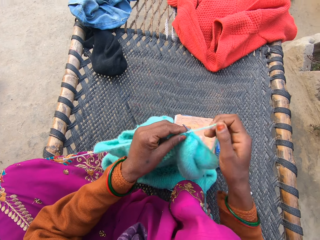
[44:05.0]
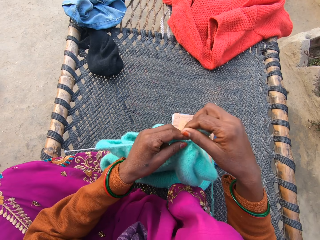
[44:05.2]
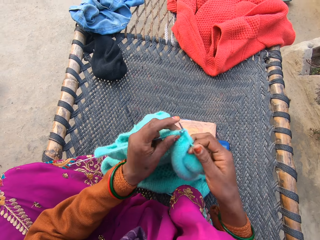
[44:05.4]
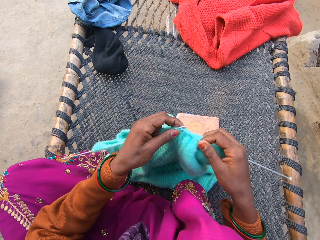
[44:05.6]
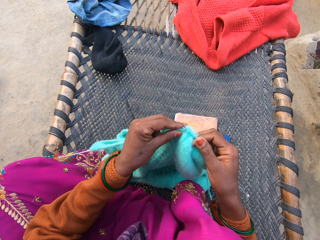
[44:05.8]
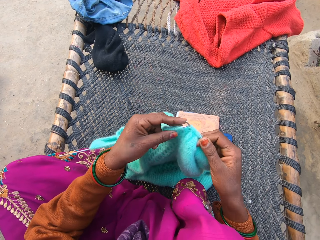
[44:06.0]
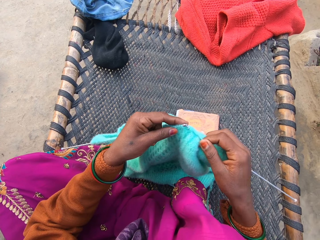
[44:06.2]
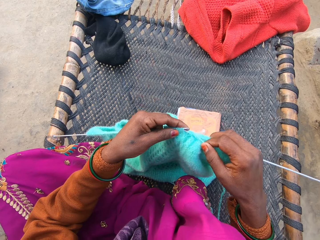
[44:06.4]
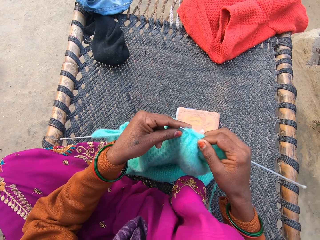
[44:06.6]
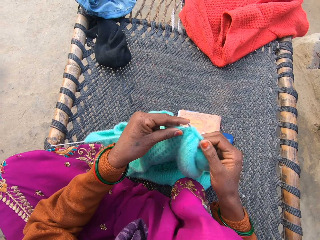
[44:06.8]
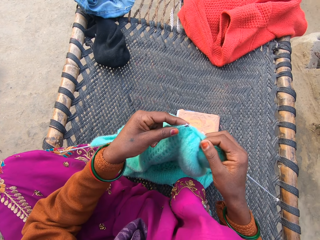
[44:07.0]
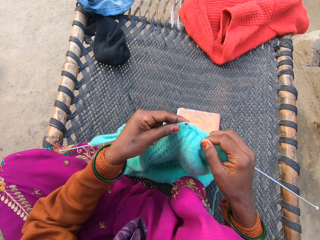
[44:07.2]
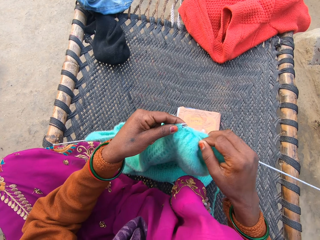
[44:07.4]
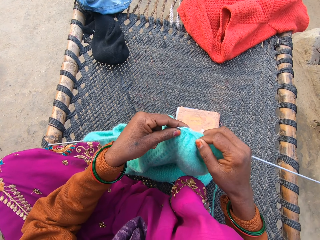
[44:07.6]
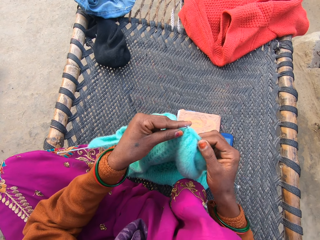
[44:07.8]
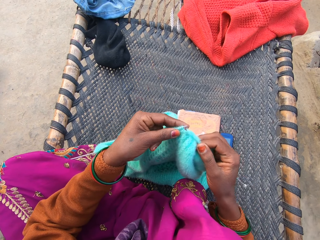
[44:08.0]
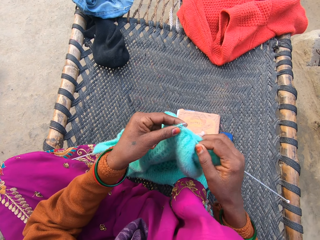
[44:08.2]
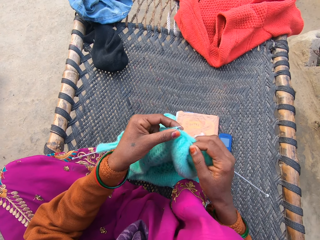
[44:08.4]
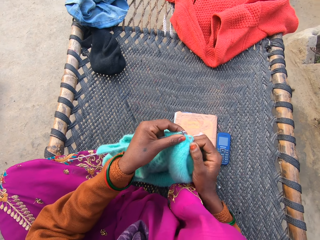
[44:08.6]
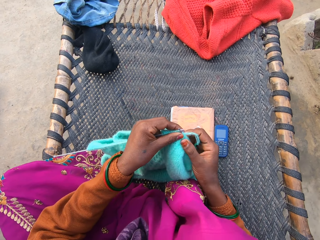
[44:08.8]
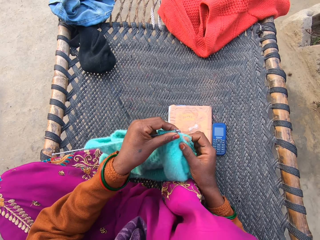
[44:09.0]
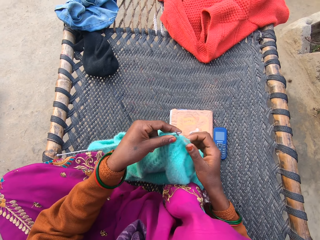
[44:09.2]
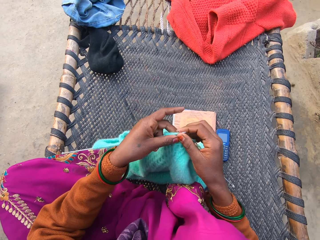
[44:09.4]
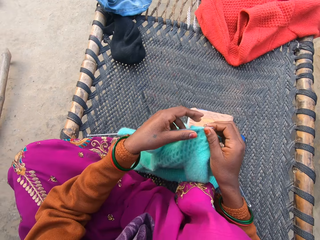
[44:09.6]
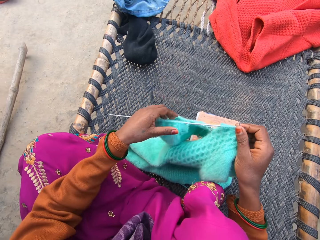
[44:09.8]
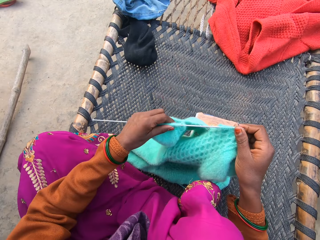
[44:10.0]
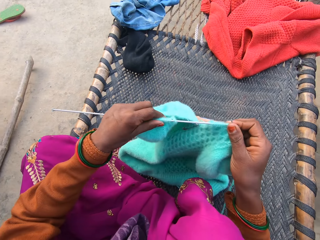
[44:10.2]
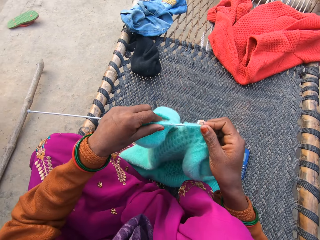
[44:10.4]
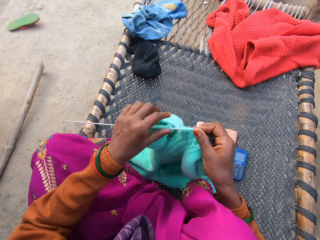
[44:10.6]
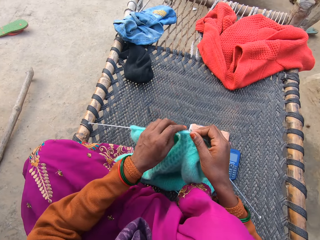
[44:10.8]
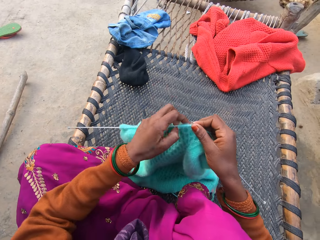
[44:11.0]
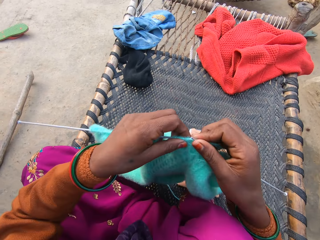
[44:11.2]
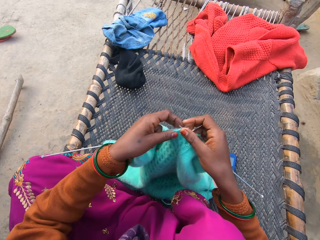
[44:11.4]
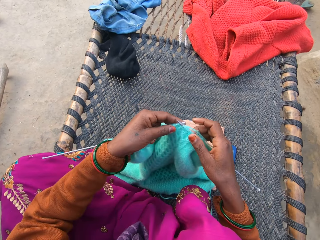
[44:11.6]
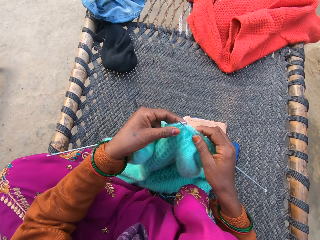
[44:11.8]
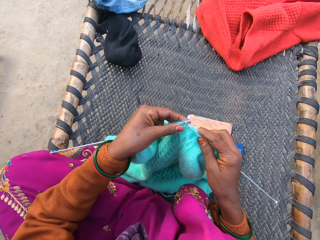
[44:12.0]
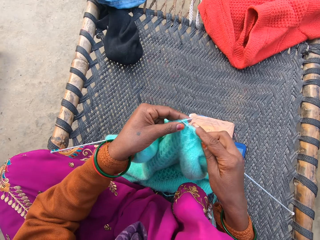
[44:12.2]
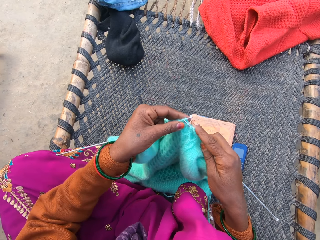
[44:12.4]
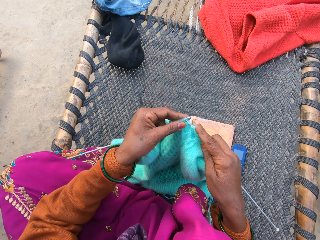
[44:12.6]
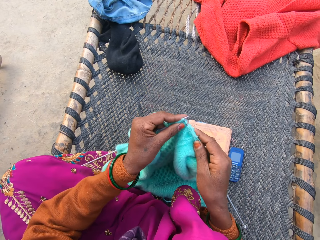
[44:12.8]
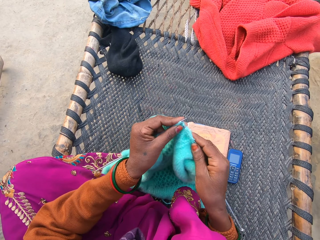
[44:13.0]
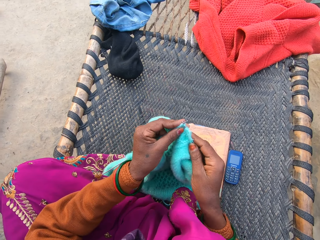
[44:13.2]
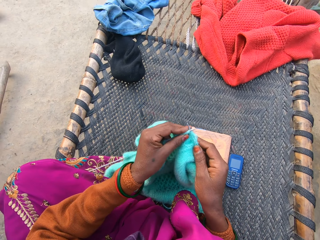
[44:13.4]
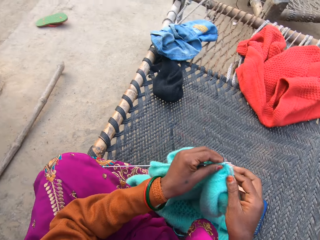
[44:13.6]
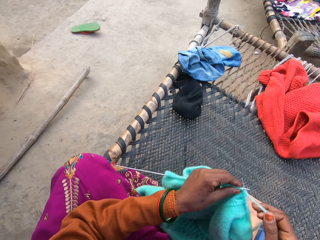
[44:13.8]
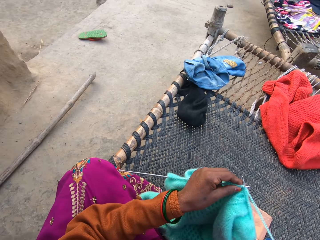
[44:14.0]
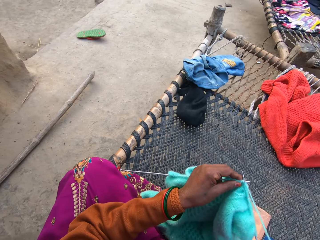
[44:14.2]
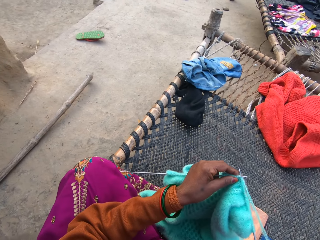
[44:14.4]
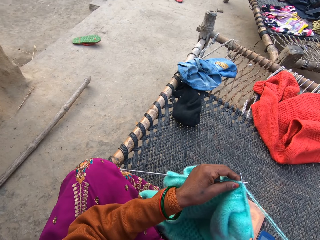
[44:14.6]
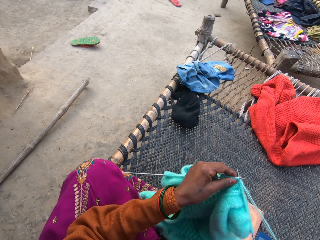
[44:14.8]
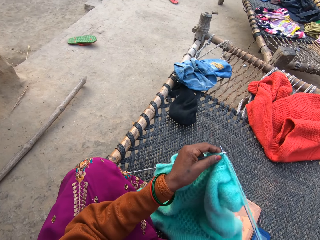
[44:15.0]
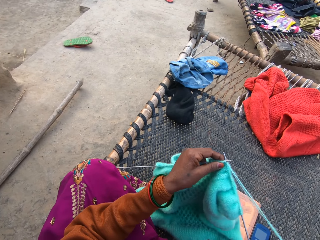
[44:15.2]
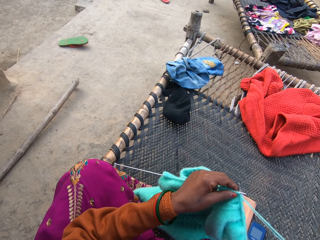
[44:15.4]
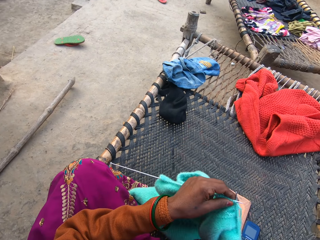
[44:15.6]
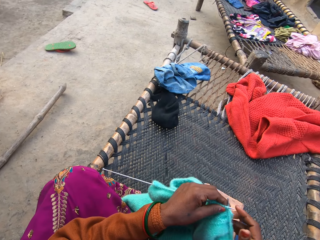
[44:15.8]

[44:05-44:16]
The camera wearer rolls the thread around the crochet. They sew the sweater. They move the sweater. They hold the sweater. They sew the sweater. They hold the thread.

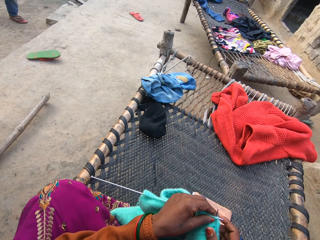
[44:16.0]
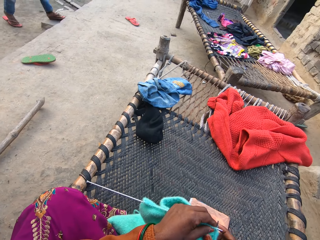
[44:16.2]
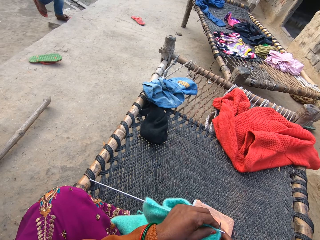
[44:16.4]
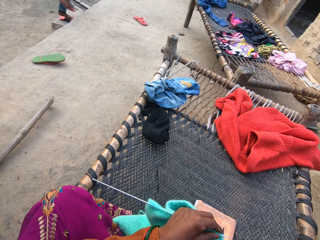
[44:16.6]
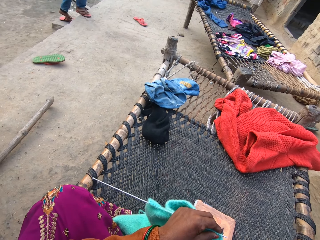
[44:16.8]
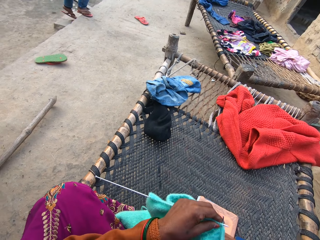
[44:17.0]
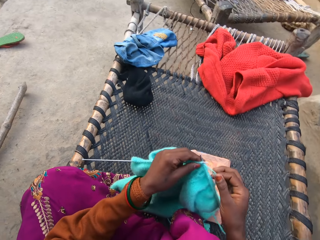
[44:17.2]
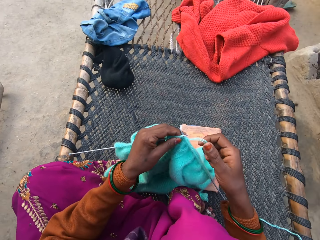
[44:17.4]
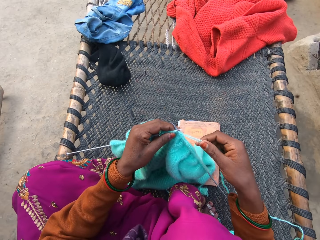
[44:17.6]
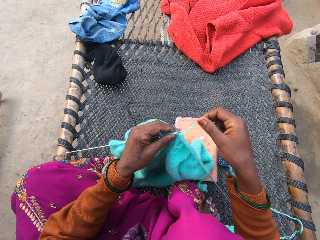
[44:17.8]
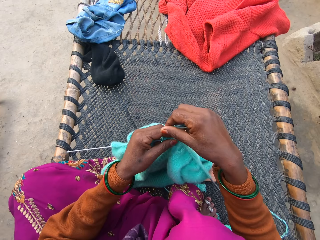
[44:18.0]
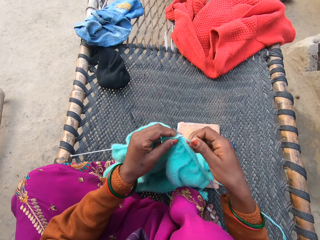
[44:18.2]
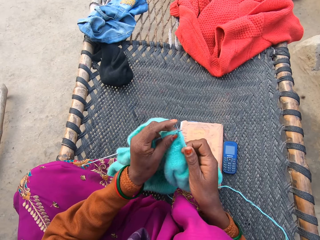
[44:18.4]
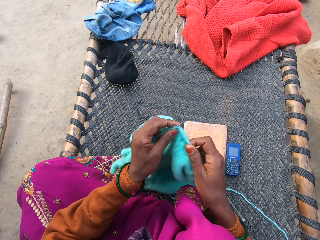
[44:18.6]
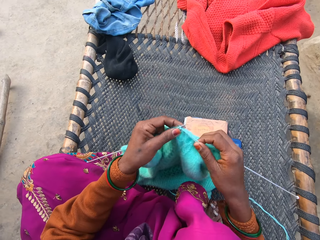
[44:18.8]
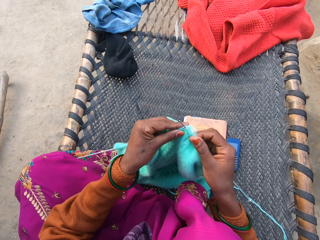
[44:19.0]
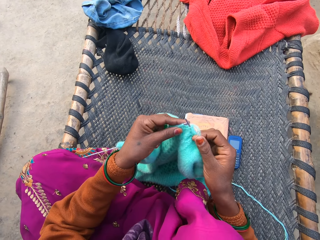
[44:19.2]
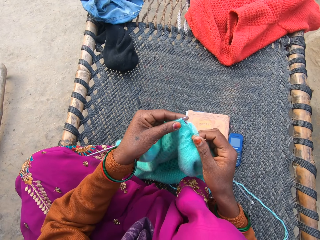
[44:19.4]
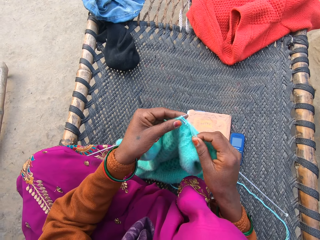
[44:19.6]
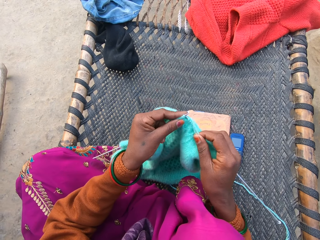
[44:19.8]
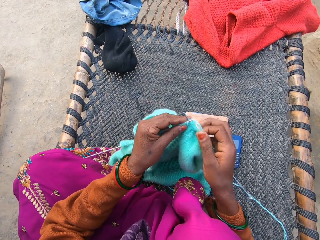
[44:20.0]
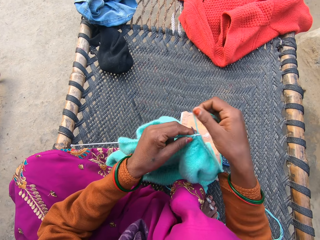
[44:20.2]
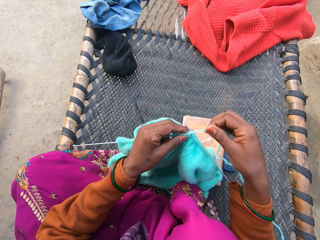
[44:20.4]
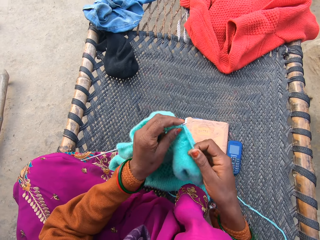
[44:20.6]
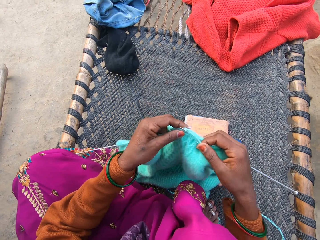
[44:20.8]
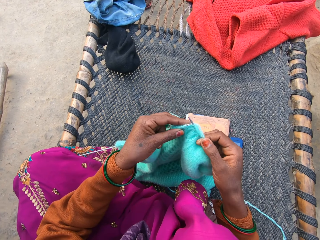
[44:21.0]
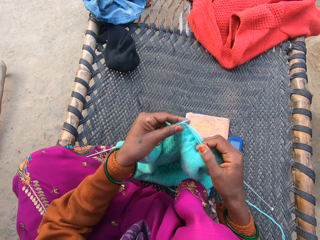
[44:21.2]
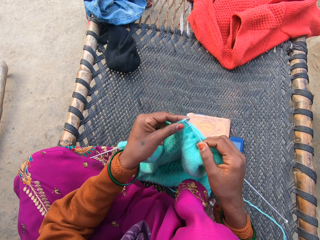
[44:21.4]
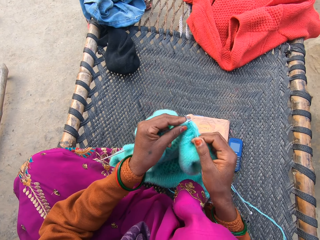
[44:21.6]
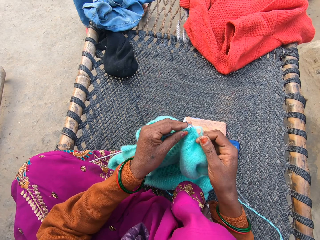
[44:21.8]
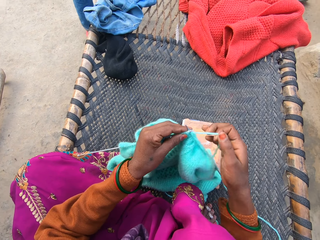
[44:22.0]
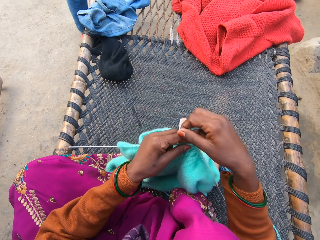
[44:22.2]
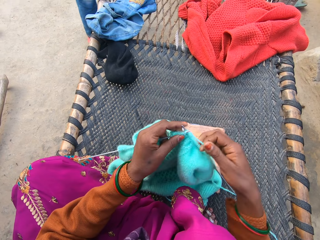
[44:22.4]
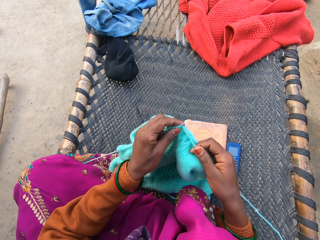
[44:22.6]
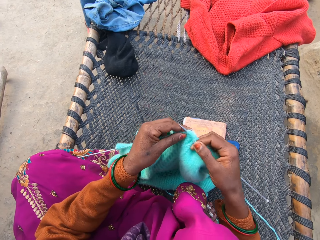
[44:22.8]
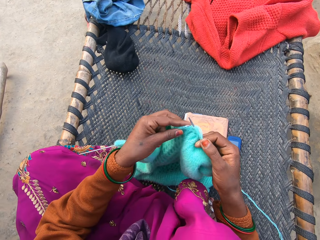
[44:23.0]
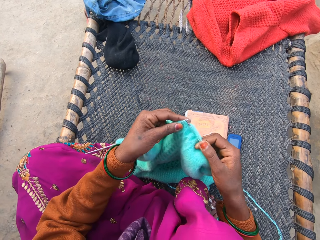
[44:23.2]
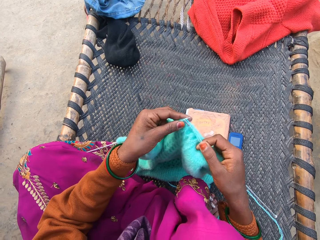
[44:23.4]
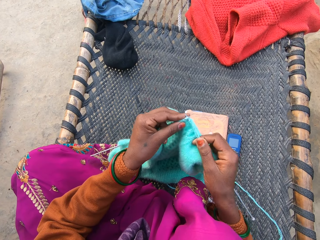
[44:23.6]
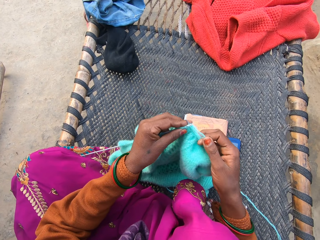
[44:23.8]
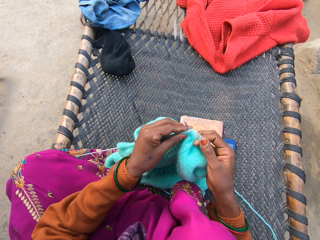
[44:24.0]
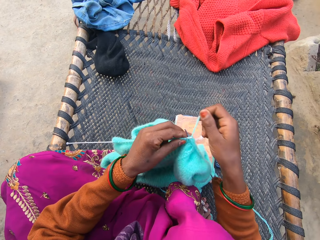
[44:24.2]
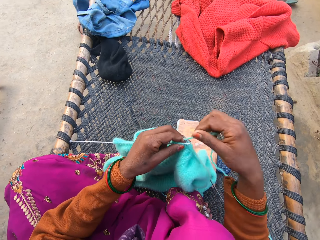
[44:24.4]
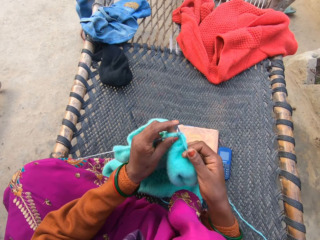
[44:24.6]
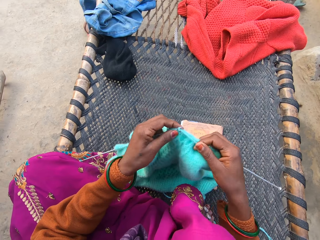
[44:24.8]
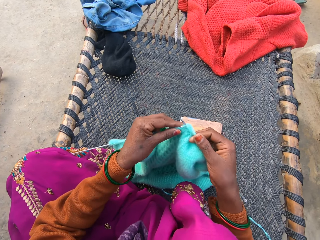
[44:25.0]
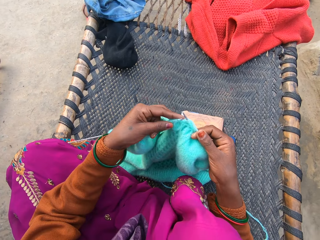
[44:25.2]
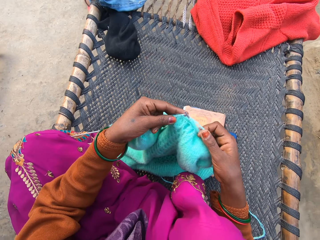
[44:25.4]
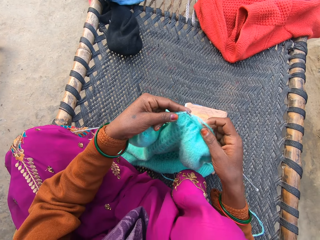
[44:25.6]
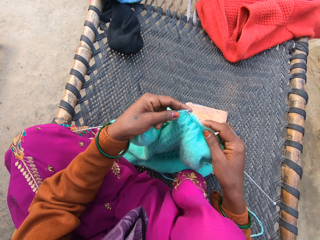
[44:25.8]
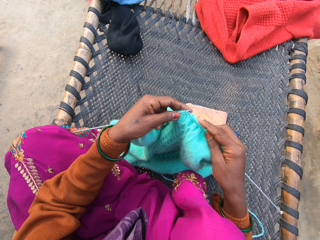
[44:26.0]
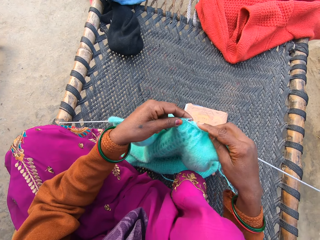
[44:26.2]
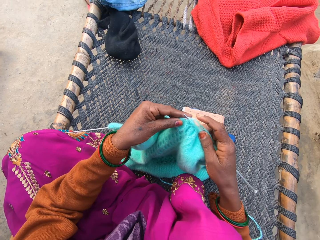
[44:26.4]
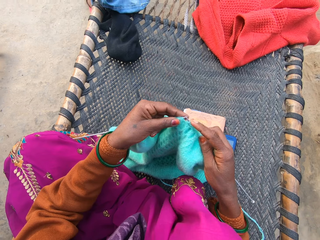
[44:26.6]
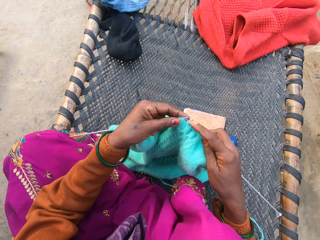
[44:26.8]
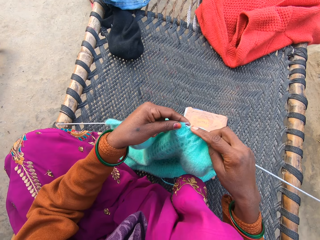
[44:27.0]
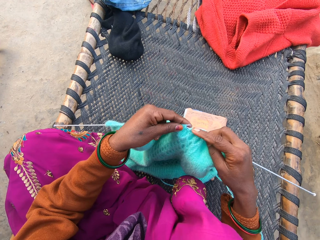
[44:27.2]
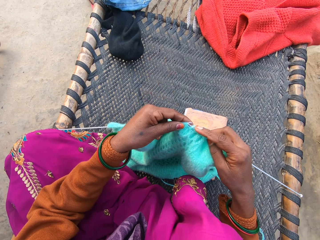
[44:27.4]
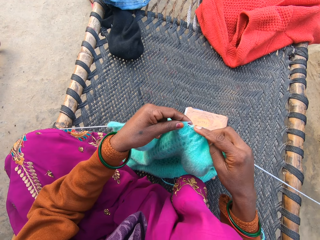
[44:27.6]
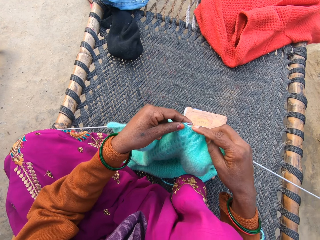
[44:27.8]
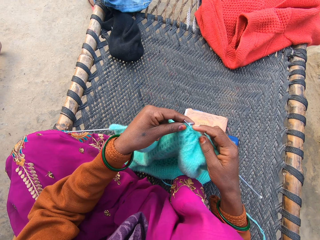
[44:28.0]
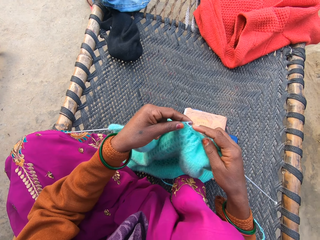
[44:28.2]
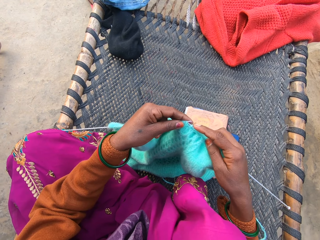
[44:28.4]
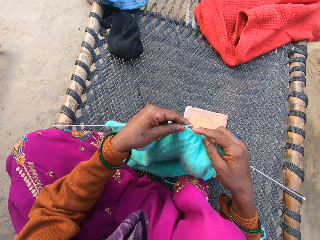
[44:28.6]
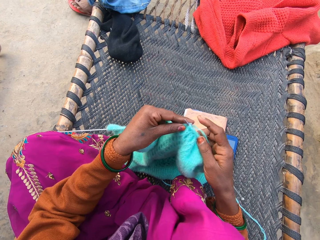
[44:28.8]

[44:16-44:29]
The camera wearer looks at the floor. They roll the thread around the crochet. They sew the sweater. They roll the thread around the crochet. They sew the sweater. They roll the thread around the crochet. They sew the sweater. They roll the thread around the crochet. They sew the sweater.
